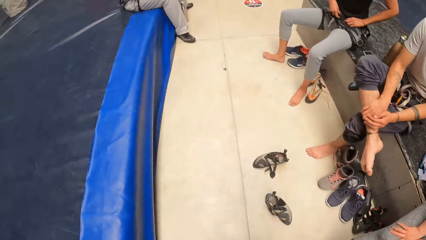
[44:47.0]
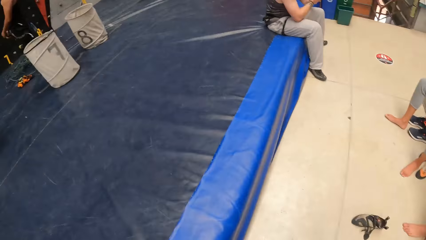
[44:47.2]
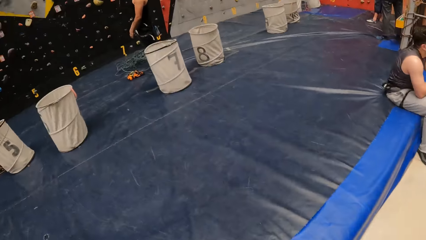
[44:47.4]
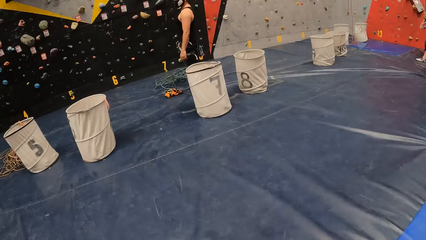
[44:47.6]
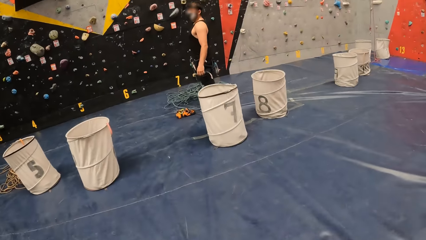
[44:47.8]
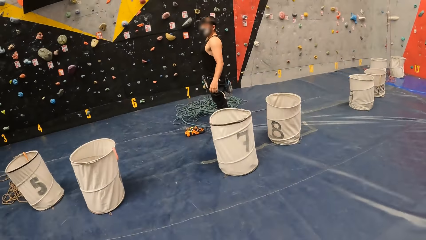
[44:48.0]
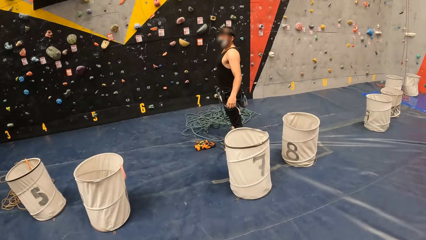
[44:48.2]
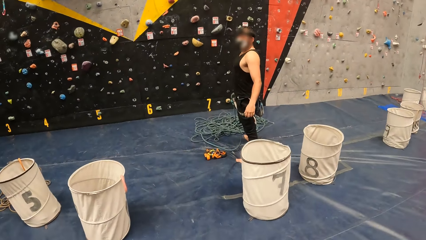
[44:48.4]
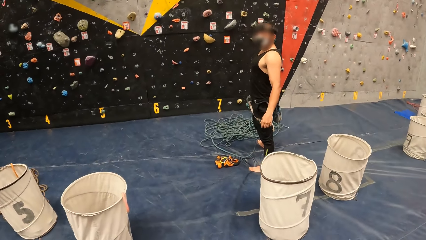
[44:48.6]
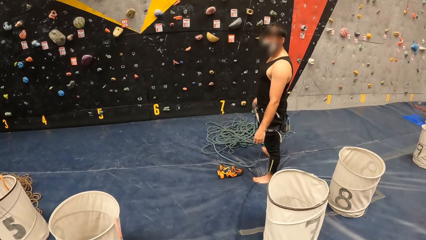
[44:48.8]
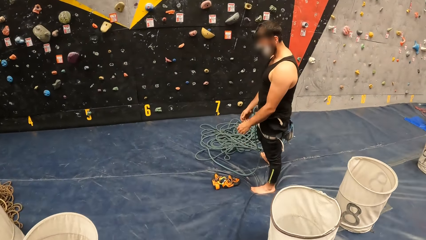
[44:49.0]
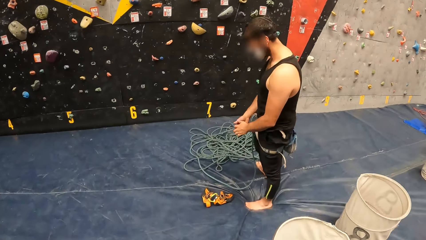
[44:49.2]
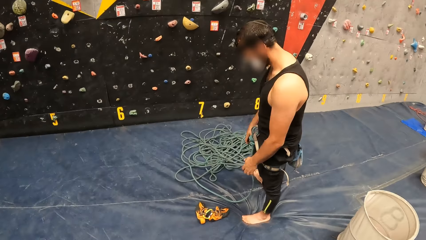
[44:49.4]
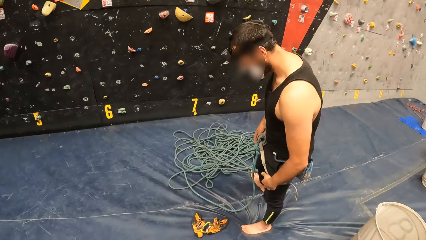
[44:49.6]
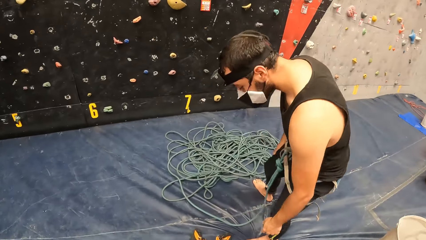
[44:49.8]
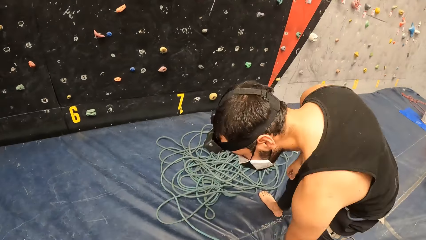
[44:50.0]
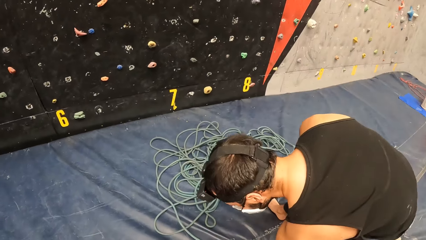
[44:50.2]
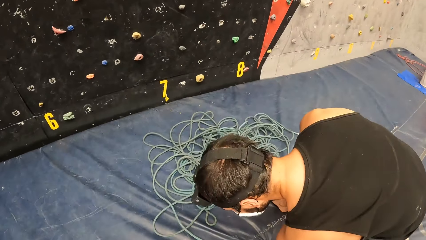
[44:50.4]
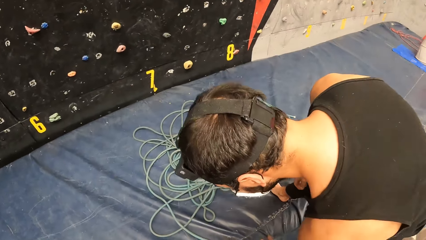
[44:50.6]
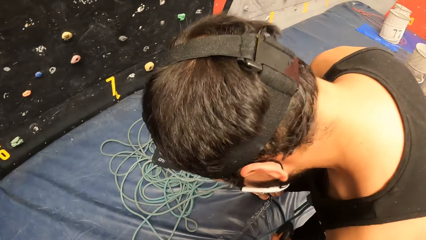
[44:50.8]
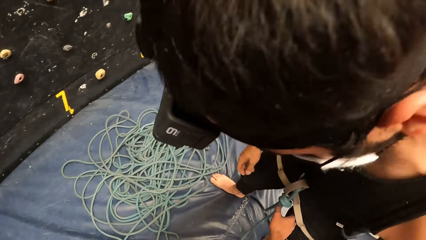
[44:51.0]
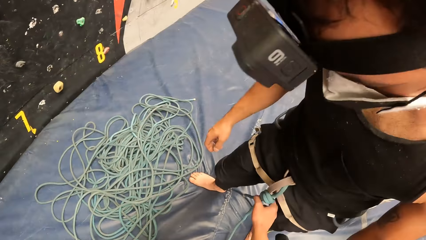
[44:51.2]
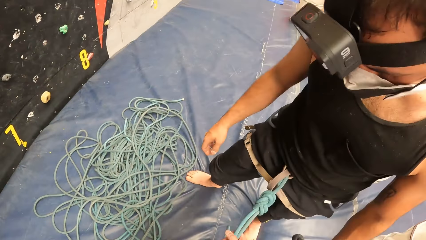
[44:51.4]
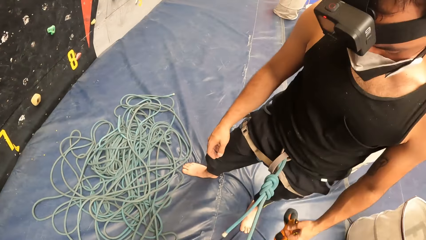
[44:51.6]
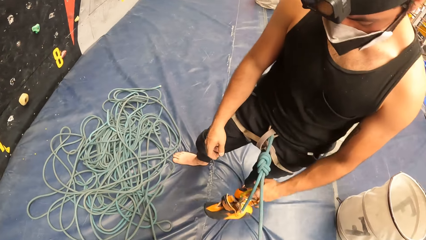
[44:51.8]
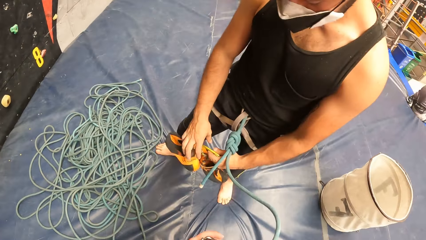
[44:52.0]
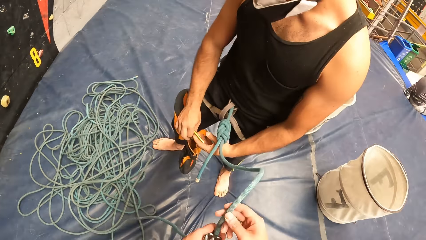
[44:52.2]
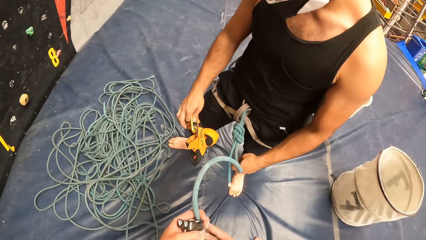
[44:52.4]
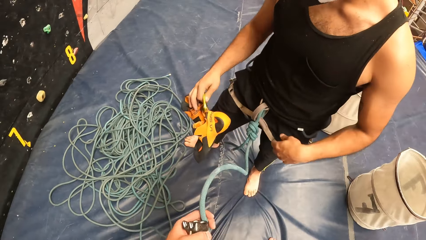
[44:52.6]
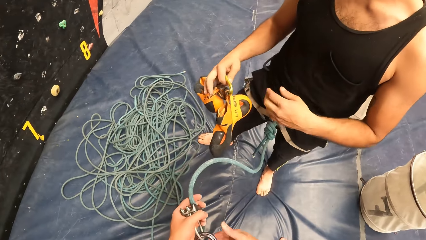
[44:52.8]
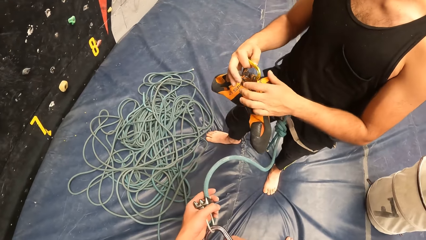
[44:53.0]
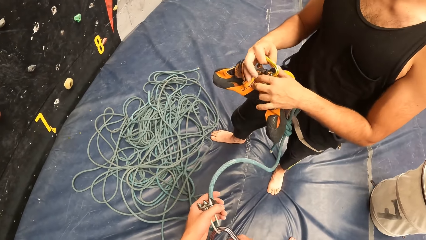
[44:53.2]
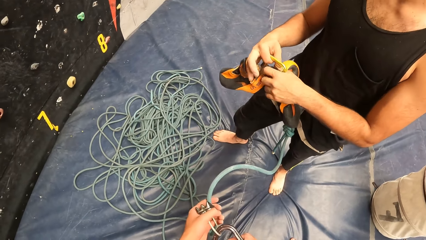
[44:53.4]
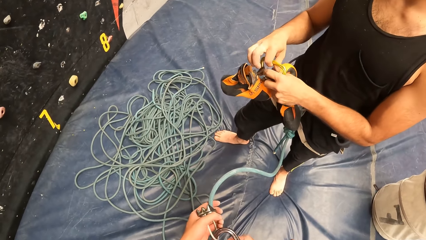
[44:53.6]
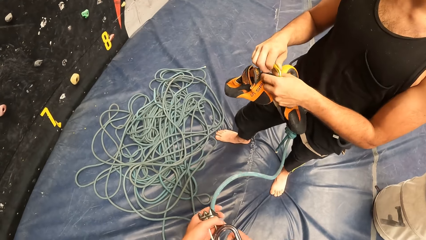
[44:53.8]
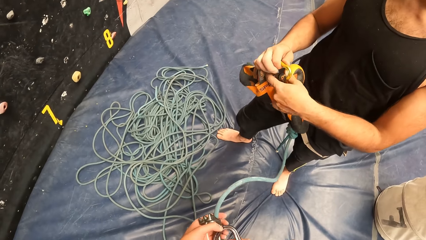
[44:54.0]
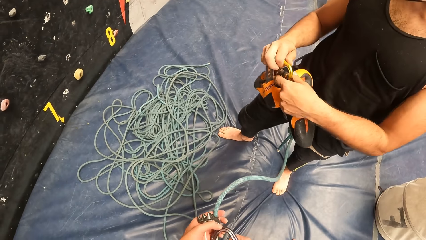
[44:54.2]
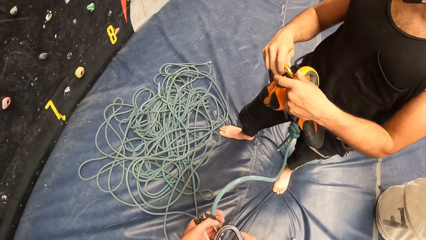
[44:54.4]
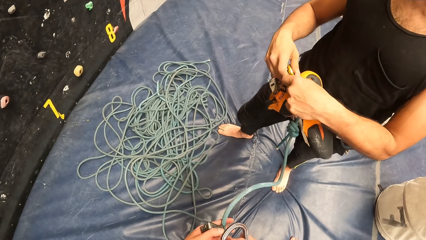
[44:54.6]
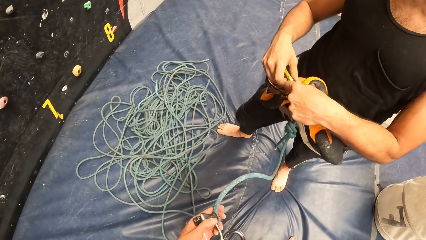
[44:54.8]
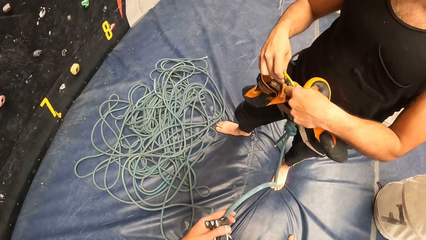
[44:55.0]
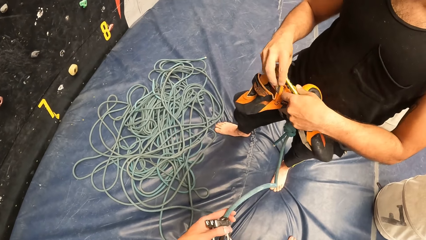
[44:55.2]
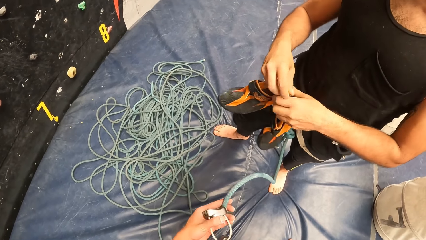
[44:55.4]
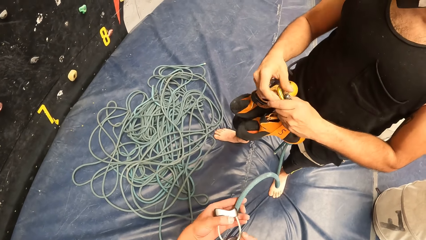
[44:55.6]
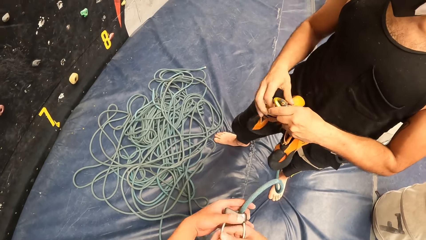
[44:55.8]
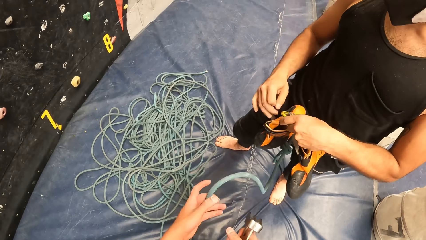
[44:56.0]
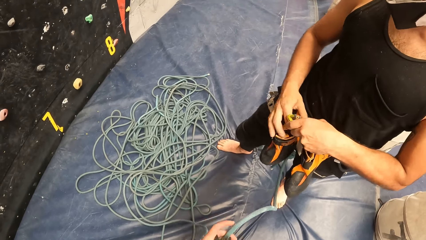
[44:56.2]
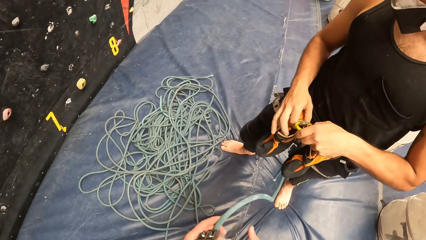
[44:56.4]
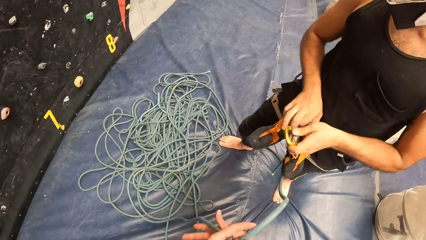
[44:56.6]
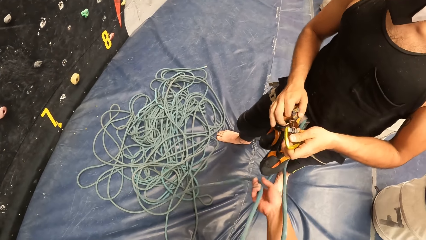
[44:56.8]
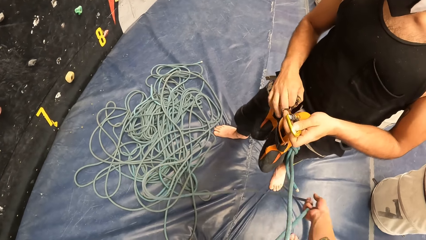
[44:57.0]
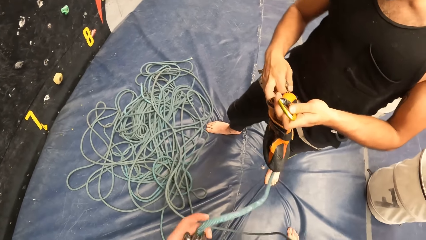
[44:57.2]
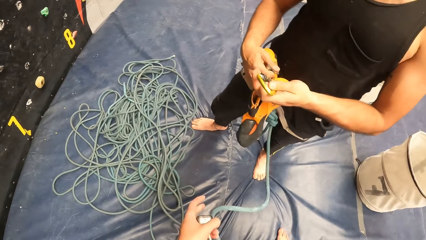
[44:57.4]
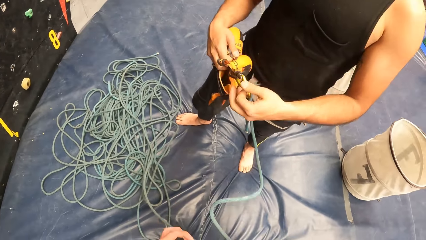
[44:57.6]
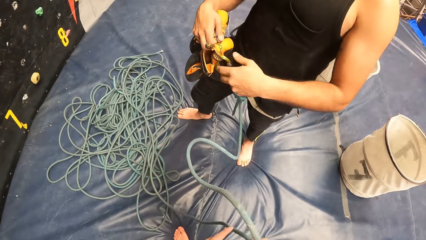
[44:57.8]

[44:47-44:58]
The camera wearer looks around. They walk around the room. A man takes the rope. The man fixes the rope. The camera wearer holds the rope. The man unties the shoes. The camera wearer fixes the rope.

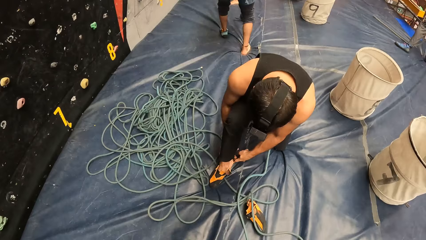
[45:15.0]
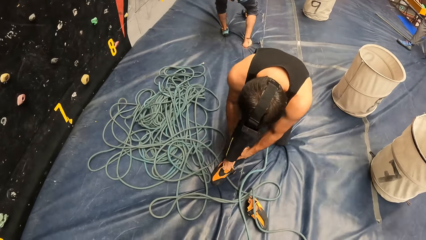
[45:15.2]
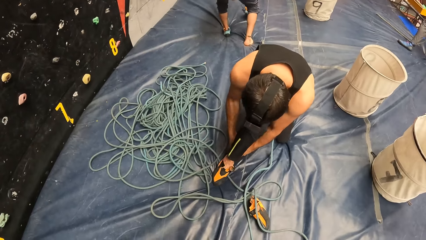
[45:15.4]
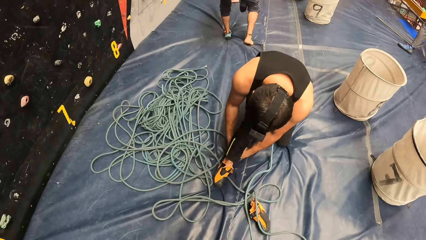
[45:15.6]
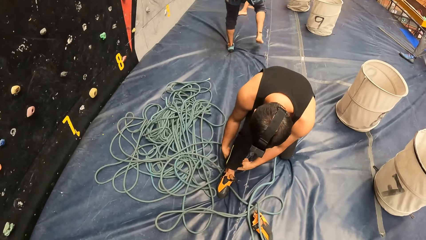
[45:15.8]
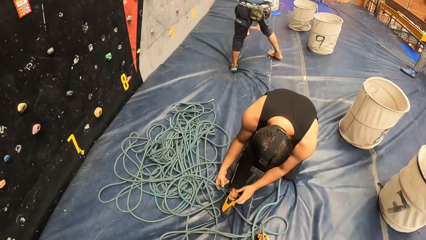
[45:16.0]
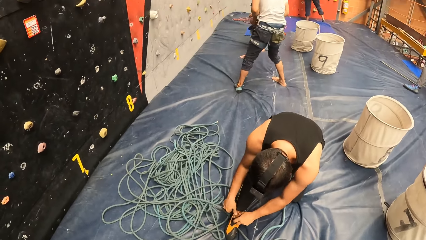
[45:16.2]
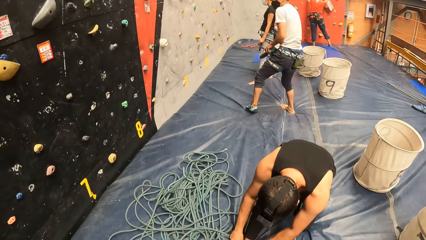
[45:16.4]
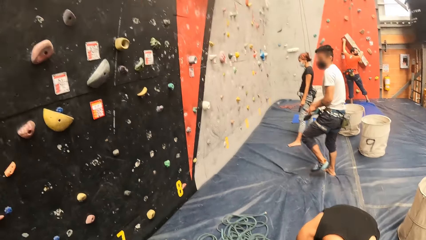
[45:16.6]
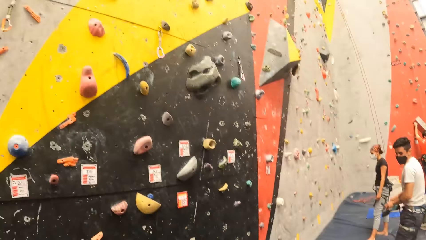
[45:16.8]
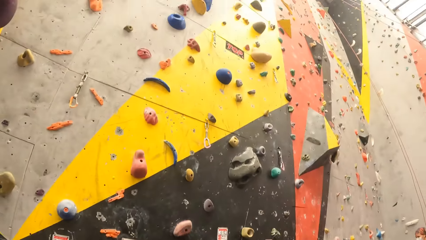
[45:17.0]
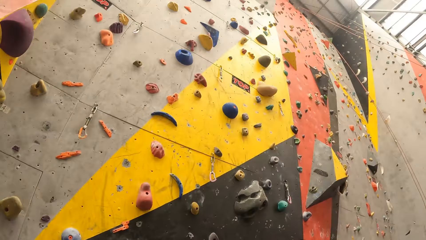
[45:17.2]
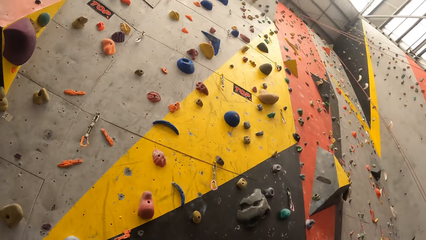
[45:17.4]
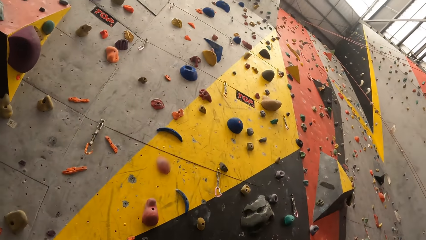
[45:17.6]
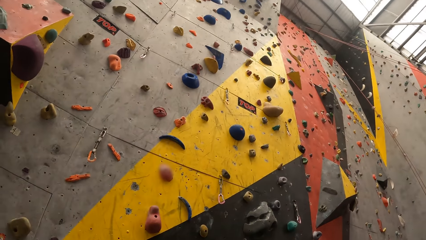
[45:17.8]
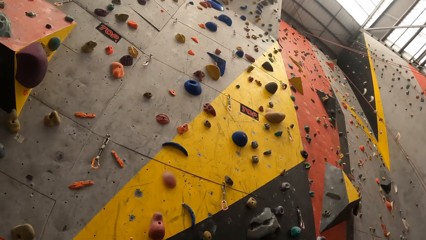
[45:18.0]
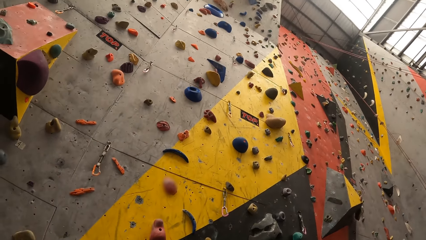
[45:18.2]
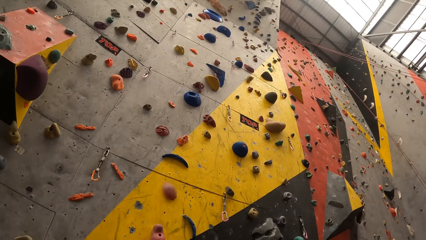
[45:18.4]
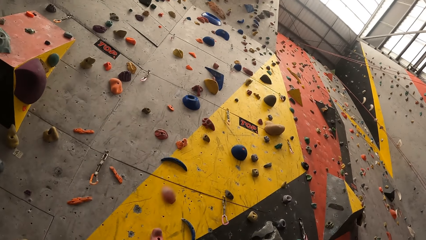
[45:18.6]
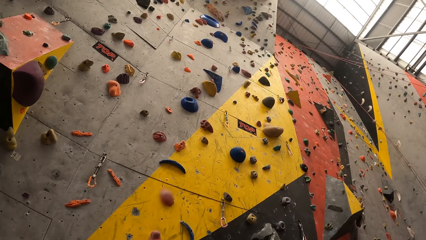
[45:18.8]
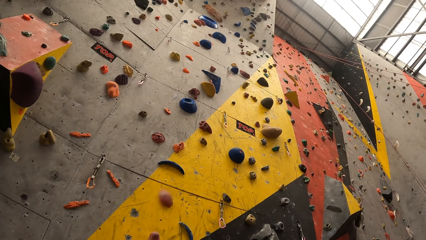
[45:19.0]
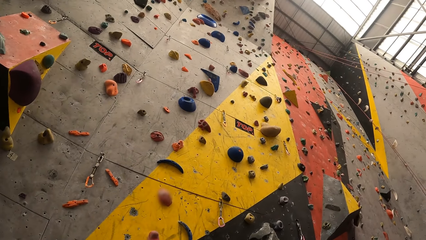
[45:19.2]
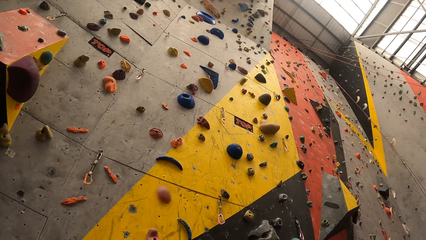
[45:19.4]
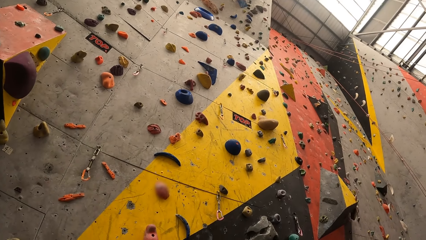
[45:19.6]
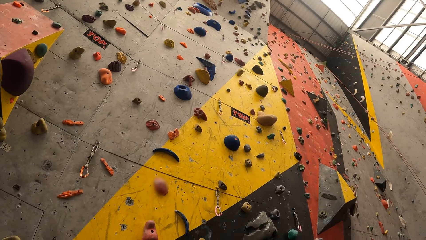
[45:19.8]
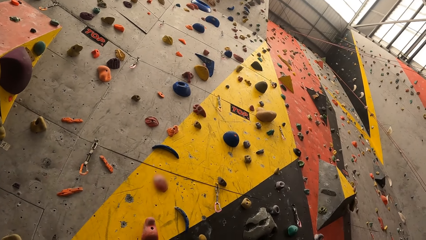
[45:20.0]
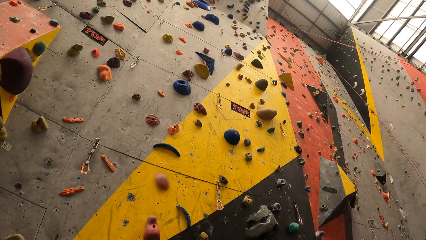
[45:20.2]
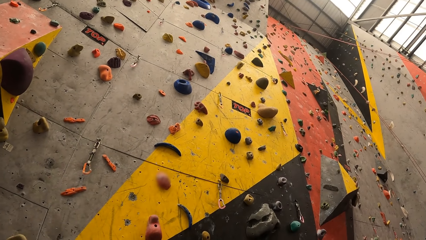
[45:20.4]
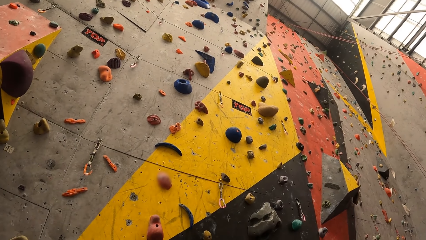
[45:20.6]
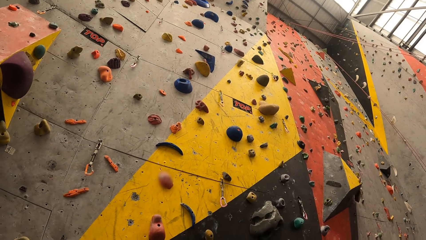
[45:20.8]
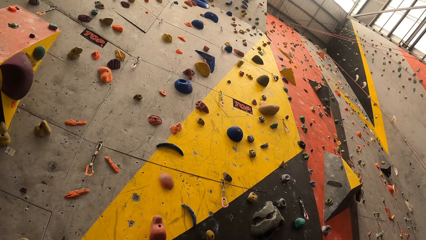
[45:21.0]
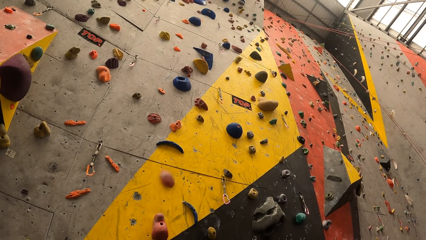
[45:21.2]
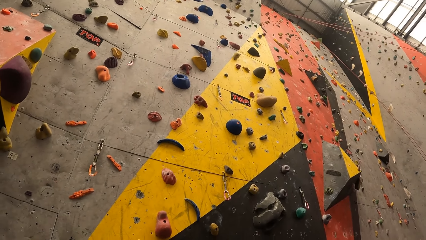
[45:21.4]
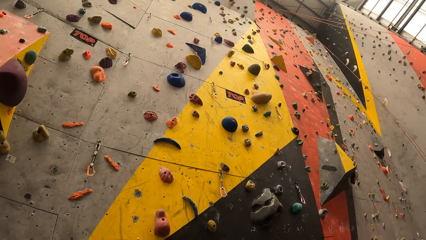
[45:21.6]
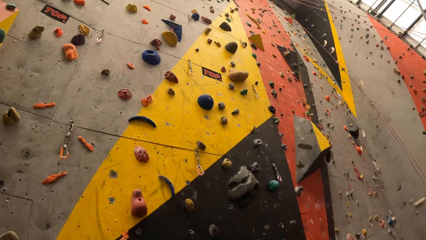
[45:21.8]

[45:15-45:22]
A man wears a shoe. The camera wearer looks at the bouldering wall.
